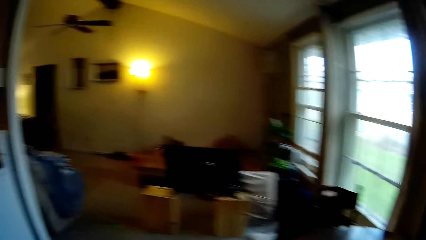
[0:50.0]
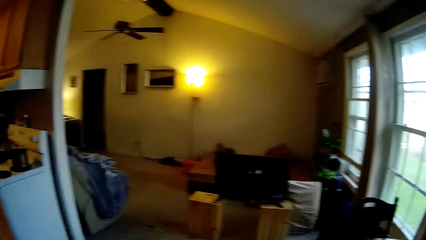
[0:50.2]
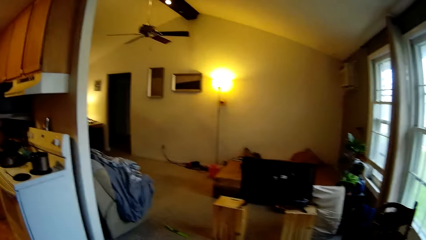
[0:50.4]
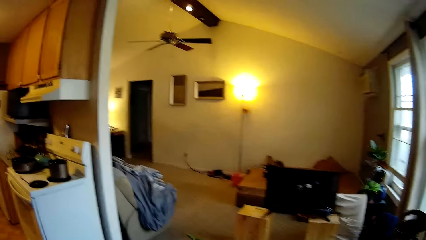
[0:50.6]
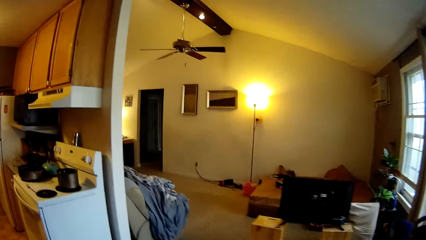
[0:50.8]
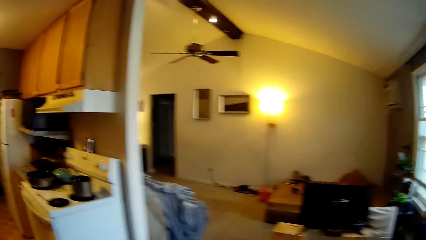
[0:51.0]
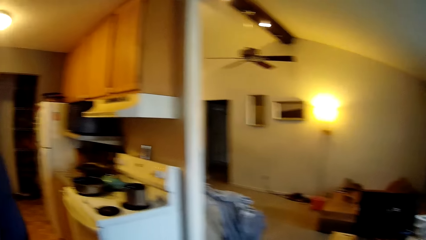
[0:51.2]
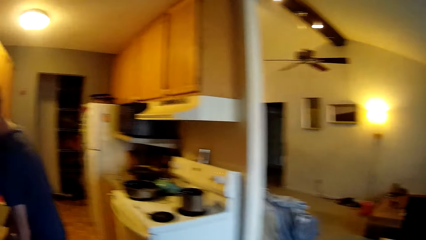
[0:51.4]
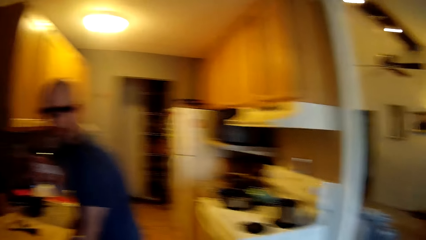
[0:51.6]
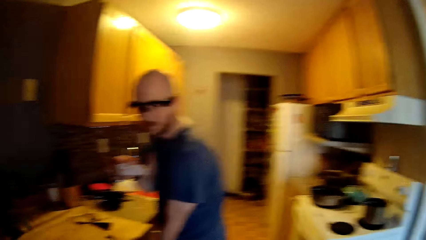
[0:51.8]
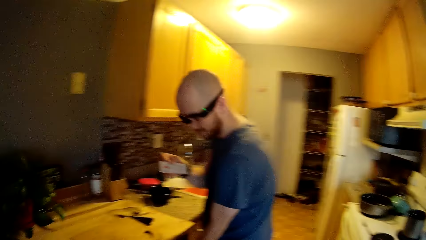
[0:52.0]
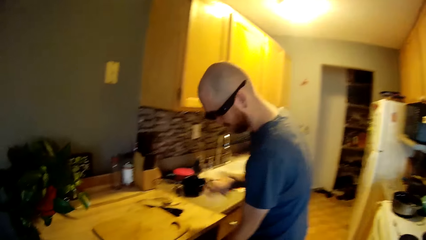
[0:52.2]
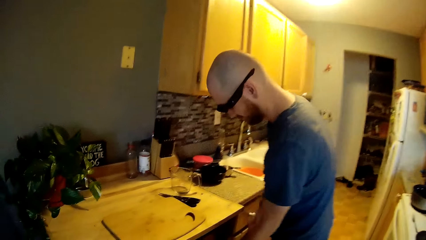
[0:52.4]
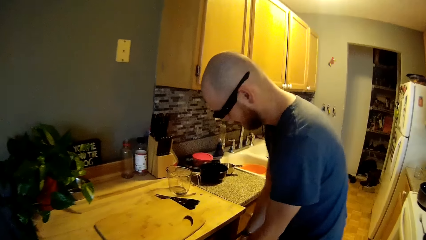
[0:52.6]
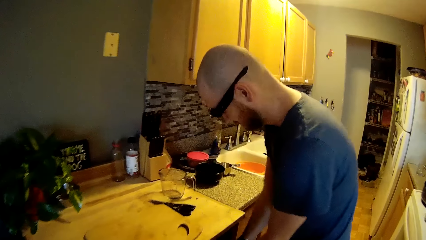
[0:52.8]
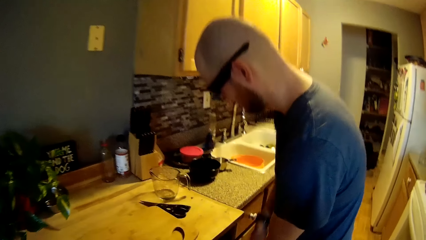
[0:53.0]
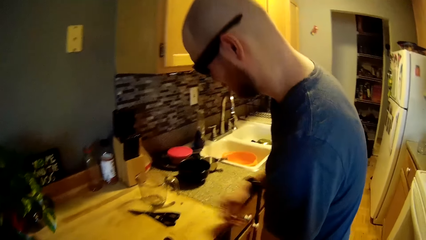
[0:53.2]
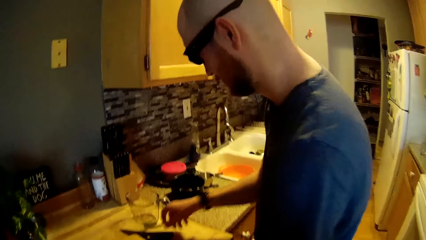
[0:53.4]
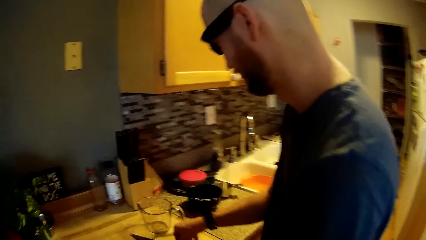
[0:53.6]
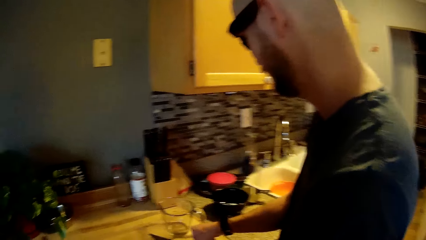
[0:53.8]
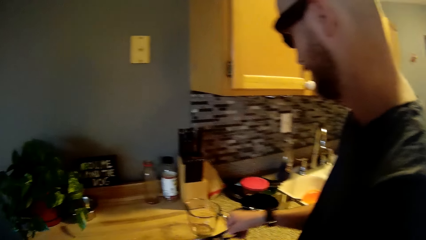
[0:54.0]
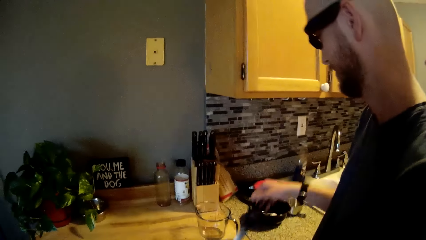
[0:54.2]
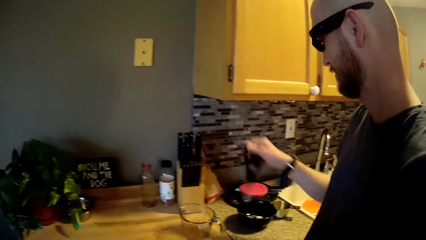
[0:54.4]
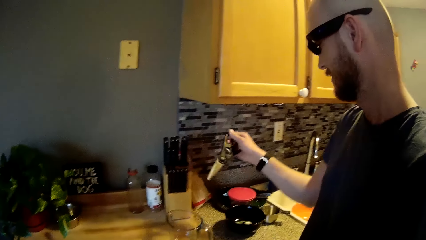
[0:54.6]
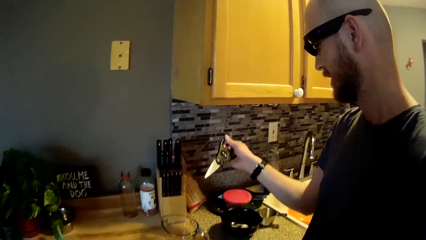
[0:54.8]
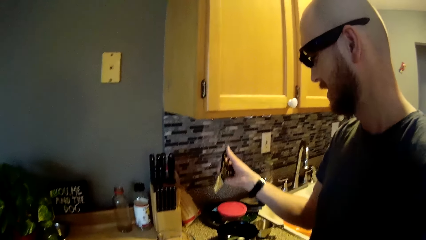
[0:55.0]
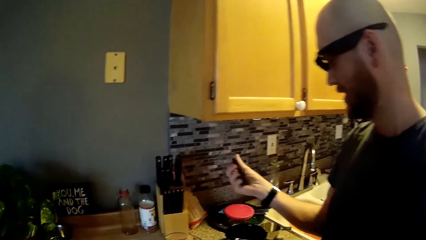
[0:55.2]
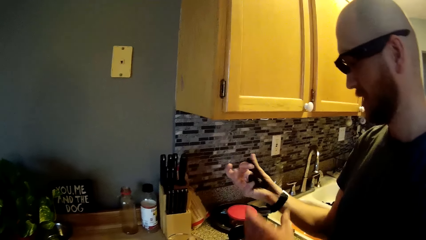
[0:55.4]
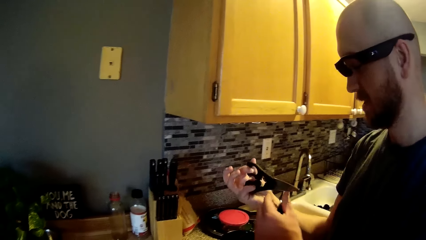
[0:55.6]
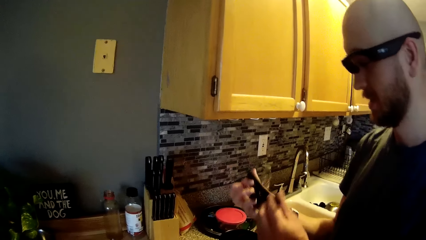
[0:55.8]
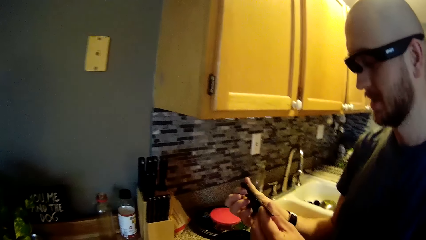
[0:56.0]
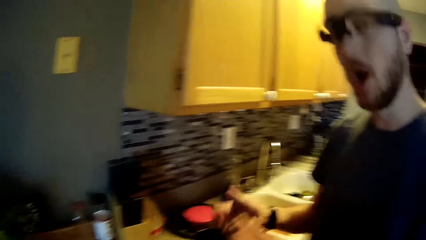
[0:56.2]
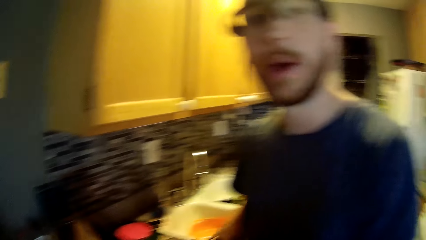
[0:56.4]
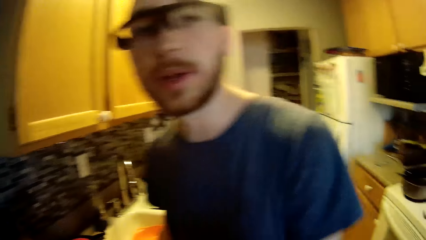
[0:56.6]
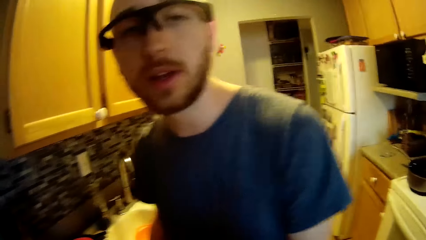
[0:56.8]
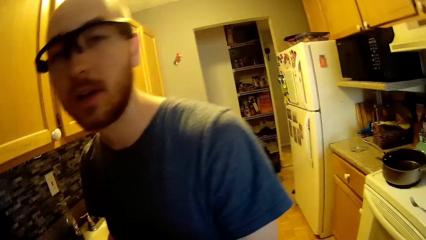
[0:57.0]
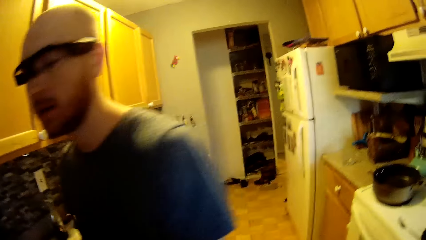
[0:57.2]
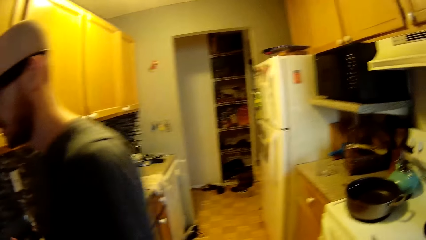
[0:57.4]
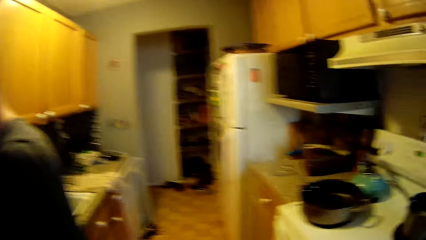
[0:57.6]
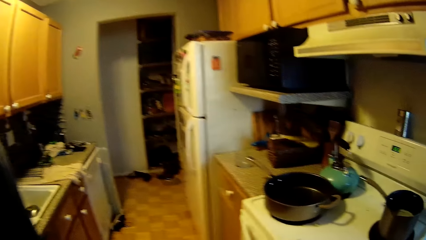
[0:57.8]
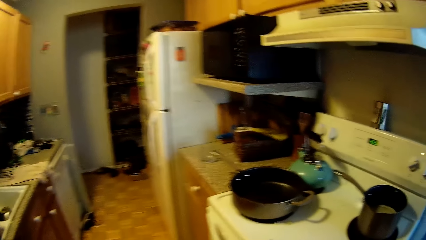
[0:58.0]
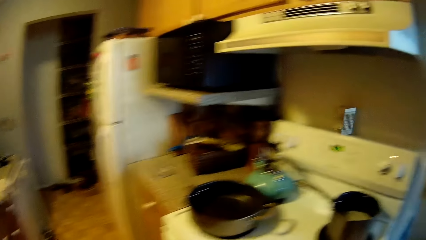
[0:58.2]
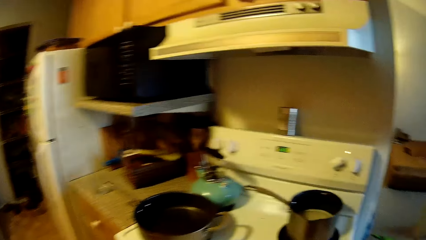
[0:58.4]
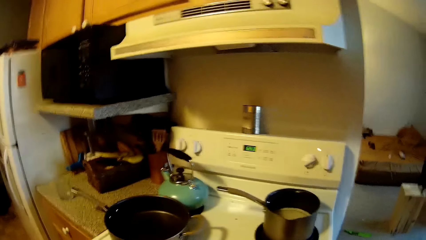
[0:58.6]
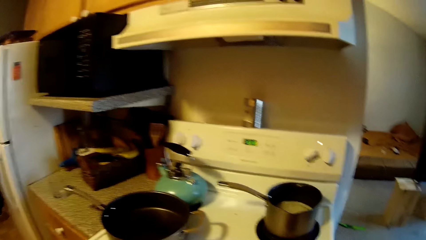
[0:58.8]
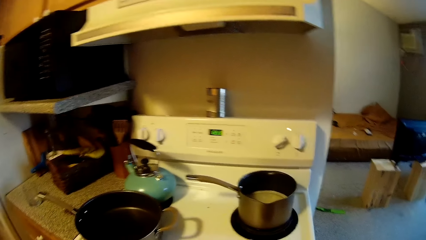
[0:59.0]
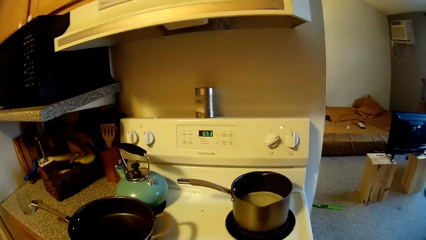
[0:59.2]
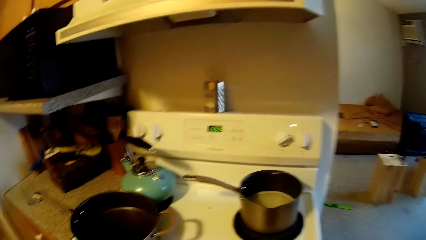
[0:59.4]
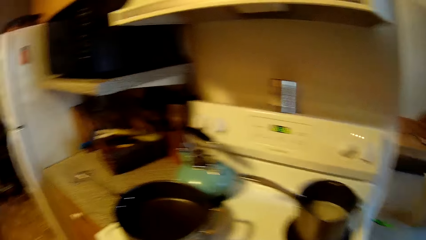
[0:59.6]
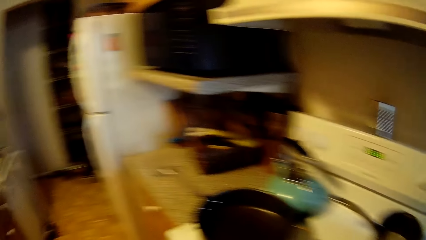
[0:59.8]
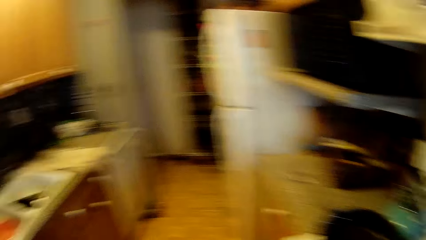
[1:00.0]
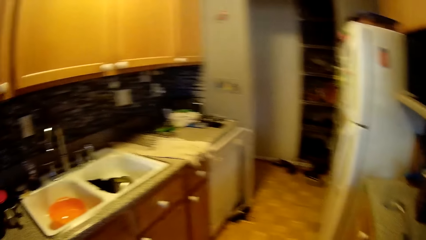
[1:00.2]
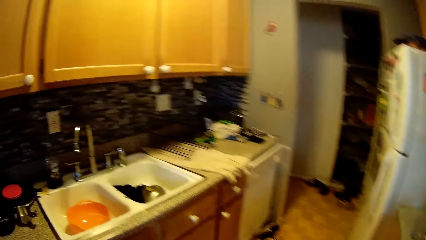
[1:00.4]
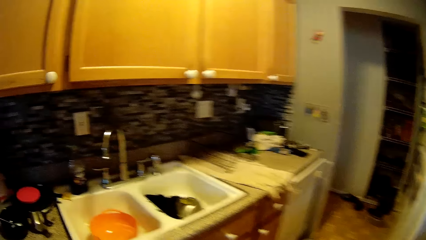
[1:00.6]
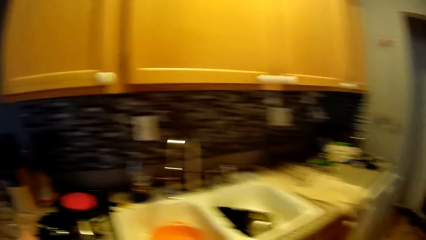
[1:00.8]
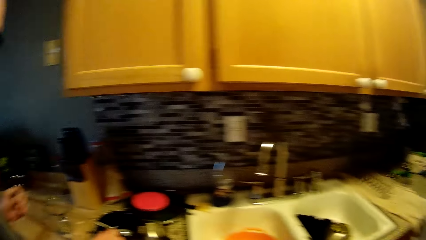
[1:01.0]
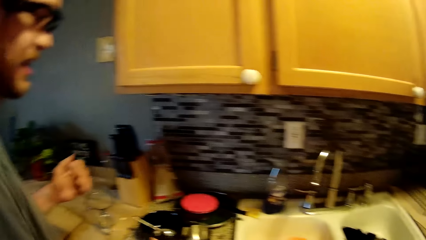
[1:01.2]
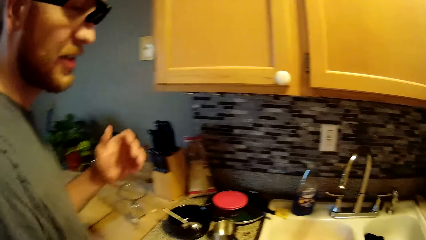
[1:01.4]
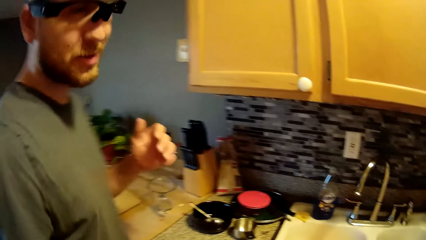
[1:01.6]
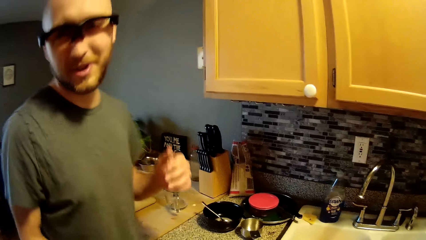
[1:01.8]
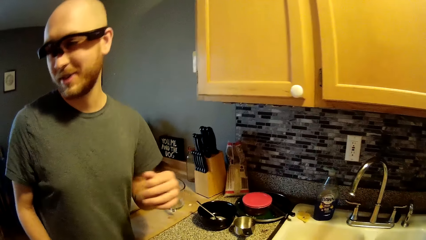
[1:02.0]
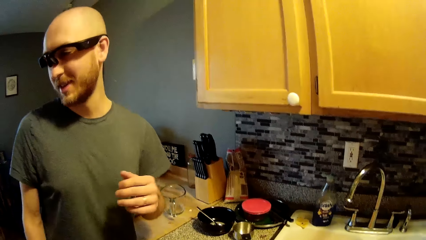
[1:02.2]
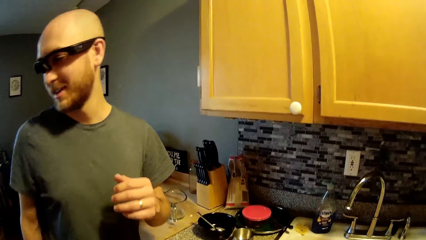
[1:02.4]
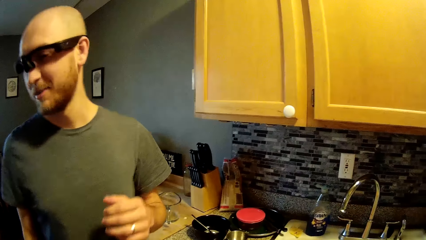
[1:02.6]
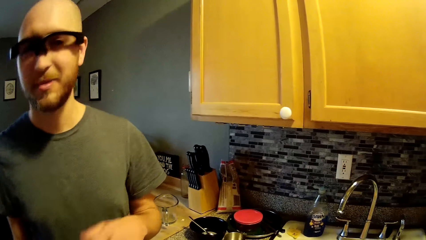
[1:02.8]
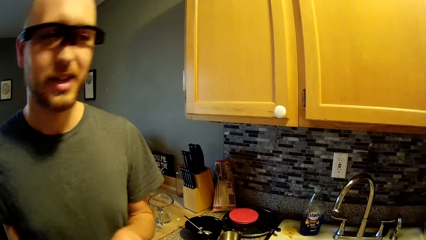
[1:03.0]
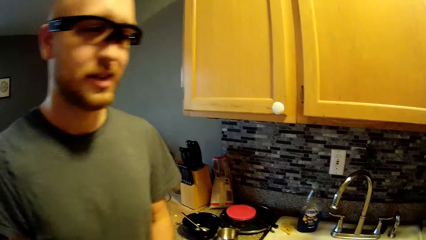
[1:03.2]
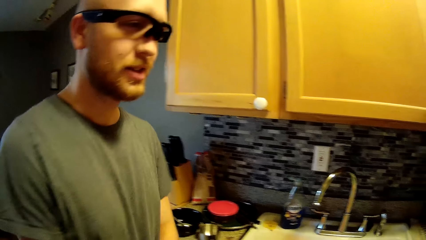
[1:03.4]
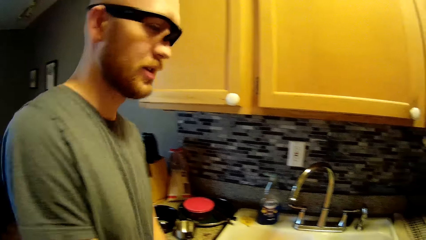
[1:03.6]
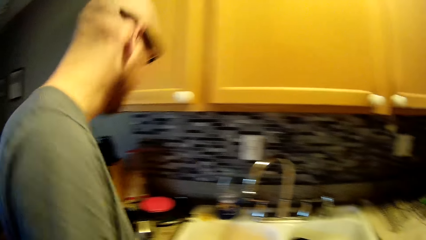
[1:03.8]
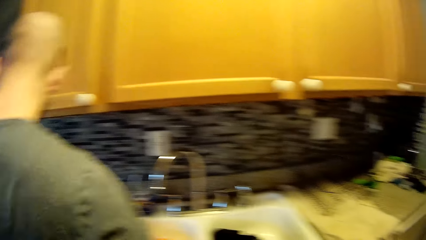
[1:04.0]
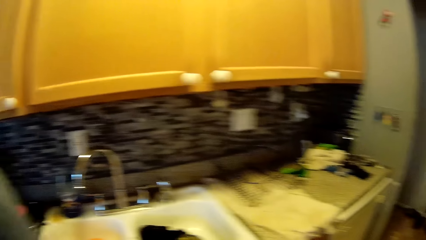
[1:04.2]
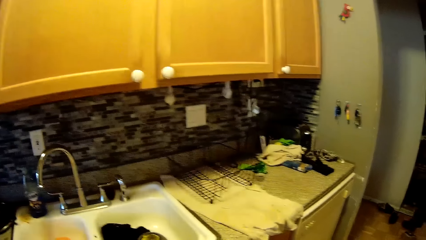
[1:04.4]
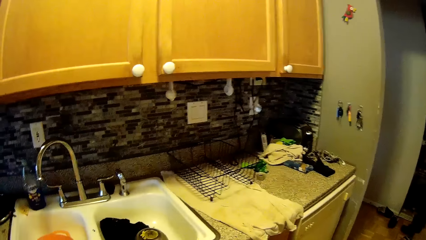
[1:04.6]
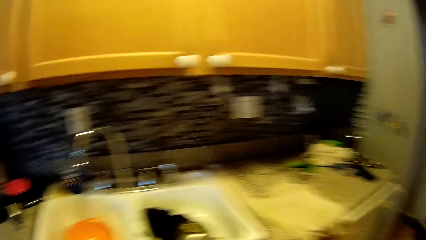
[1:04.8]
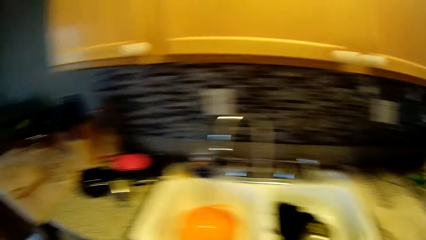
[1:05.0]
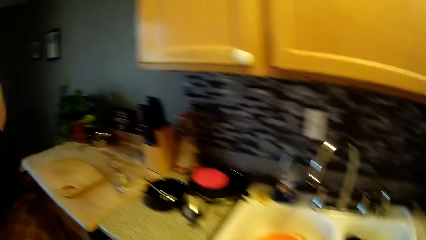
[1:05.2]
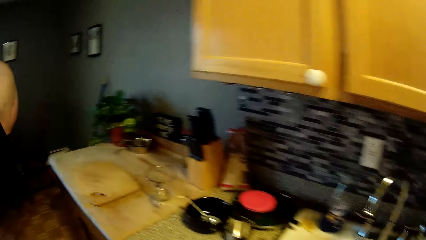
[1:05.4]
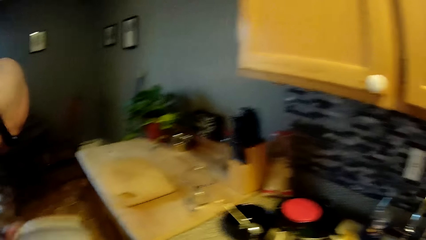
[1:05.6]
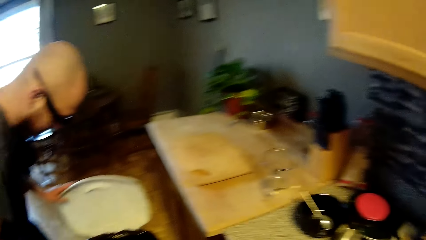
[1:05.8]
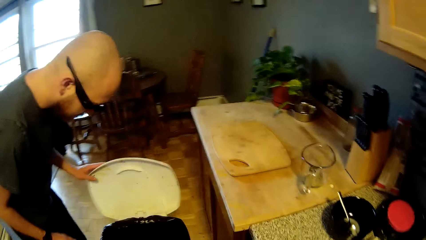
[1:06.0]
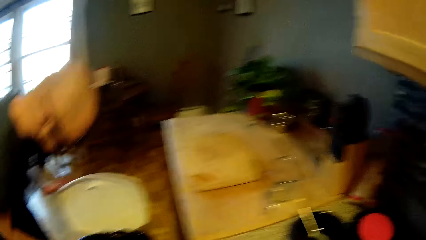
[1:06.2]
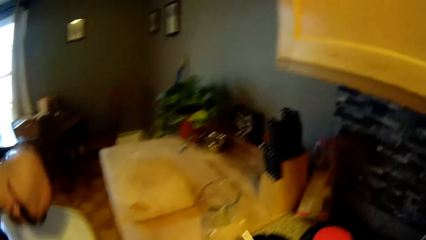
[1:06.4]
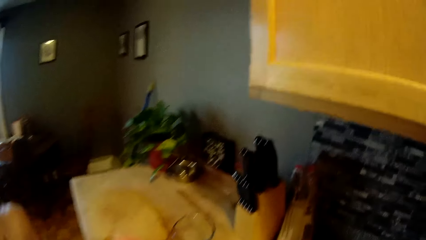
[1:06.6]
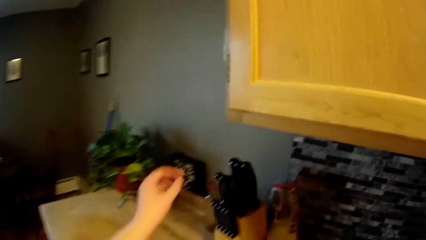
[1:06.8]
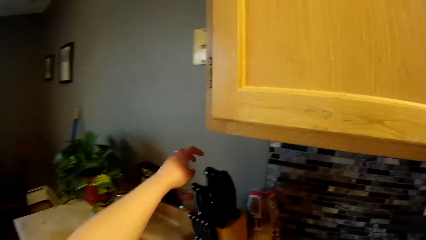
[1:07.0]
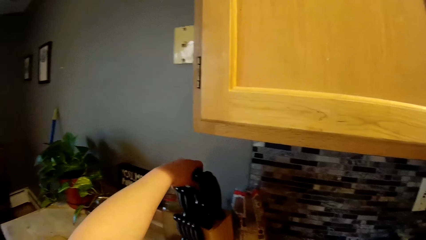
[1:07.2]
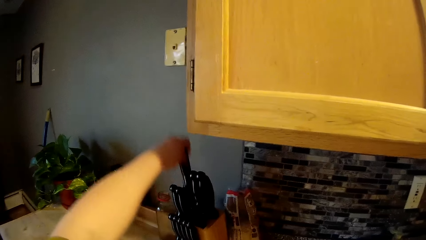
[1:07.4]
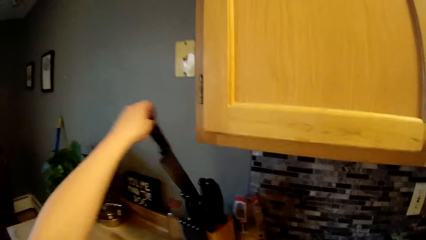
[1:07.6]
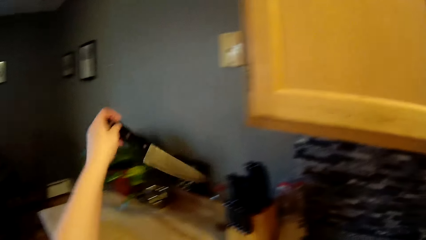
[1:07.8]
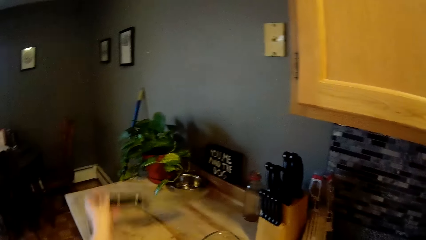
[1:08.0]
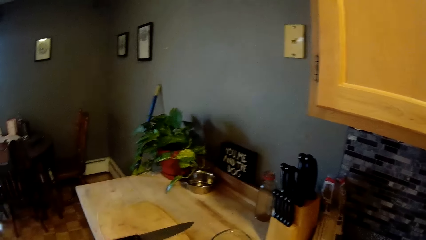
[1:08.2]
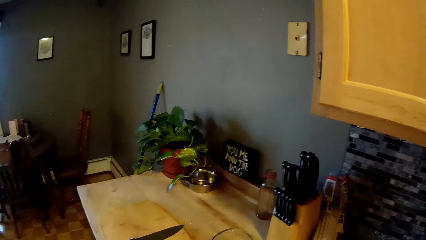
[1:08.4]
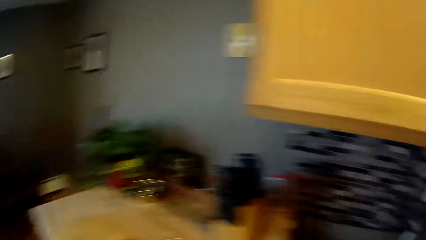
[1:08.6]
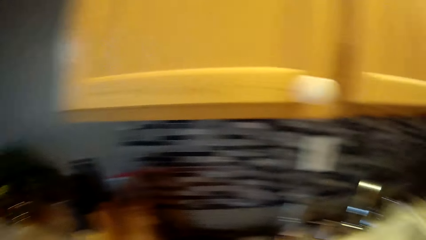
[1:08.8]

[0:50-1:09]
A man gestures at the camera wearer. The man puts something in a drawer. The man picks up a pair of scissors from the countertop with his right hand. The man inspects the pair of scissors. The man converses with the camera wearer. The camera wearer walks to the cooker. She looks around the kitchen. She looks at the man. She looks around the sink table. The man opens a litter bin lid and bends towards the litter bin. The camera wearer picks up a knife from the knife rack with her left hand. She places the knife on a chopping board.
